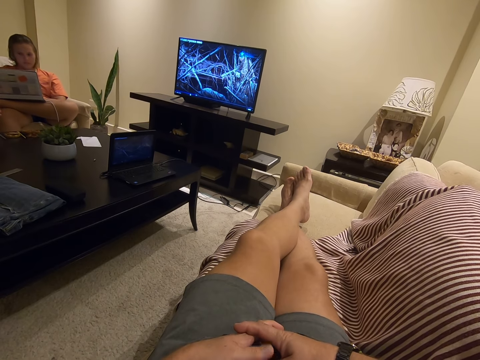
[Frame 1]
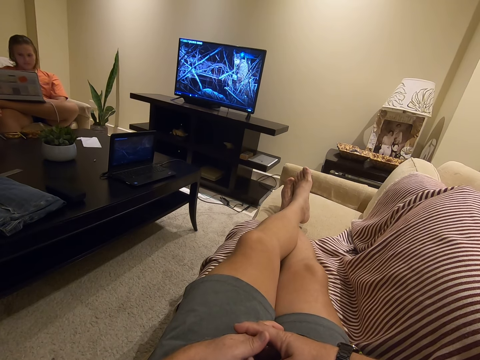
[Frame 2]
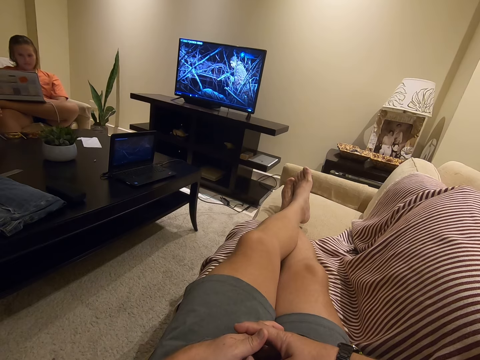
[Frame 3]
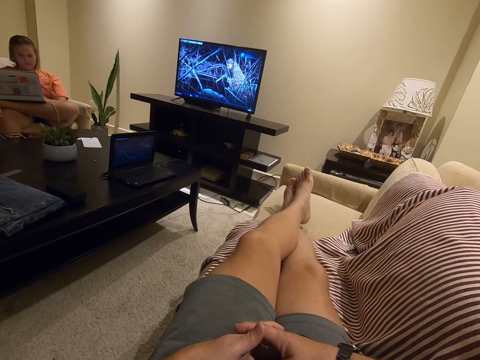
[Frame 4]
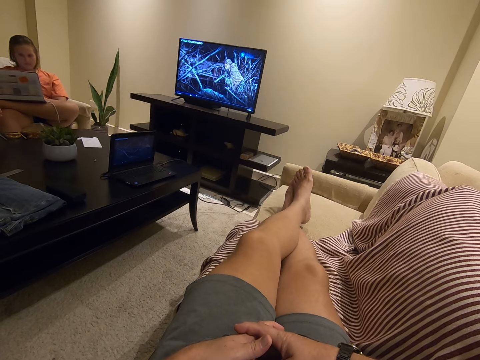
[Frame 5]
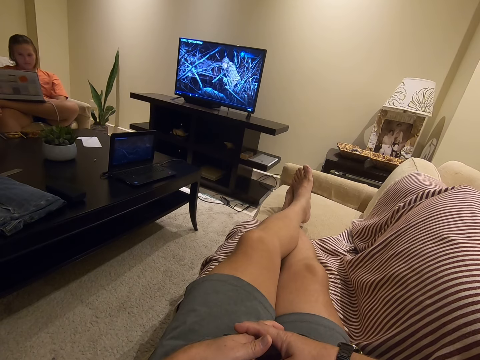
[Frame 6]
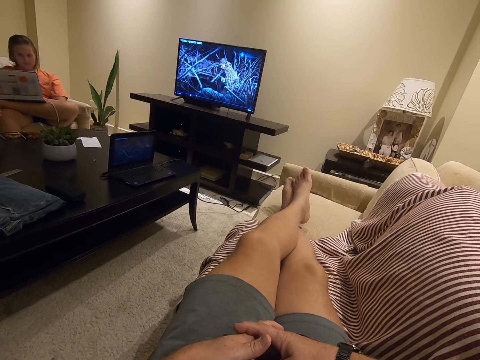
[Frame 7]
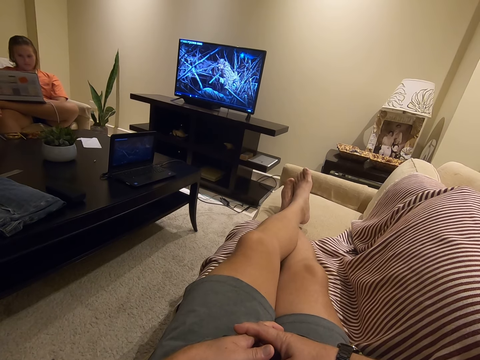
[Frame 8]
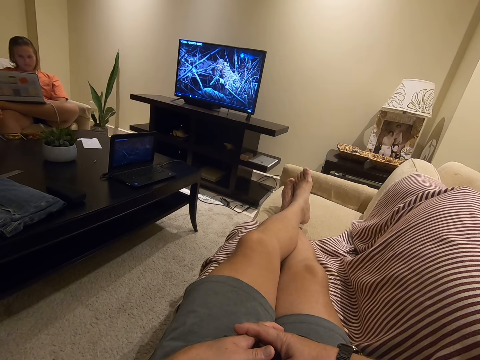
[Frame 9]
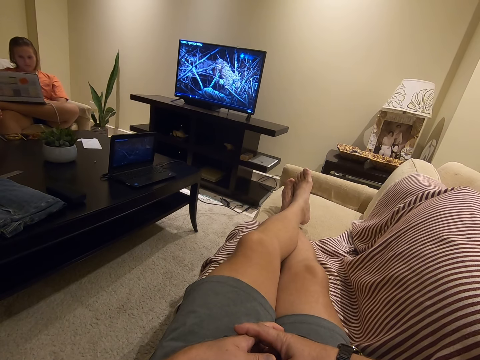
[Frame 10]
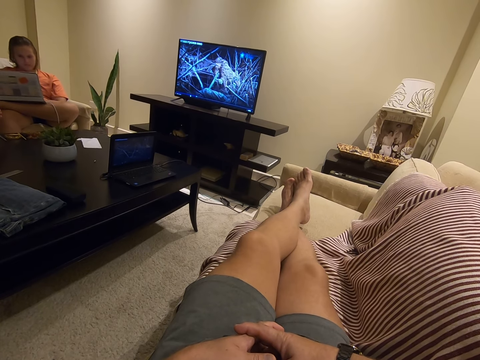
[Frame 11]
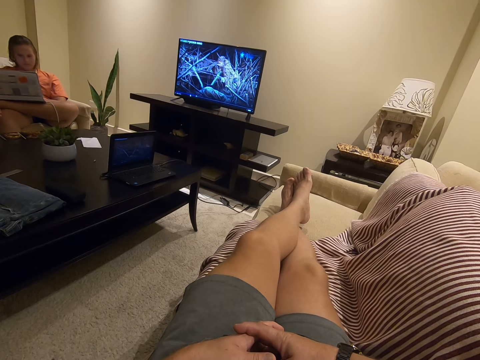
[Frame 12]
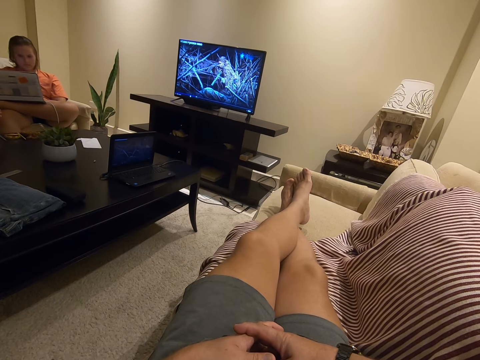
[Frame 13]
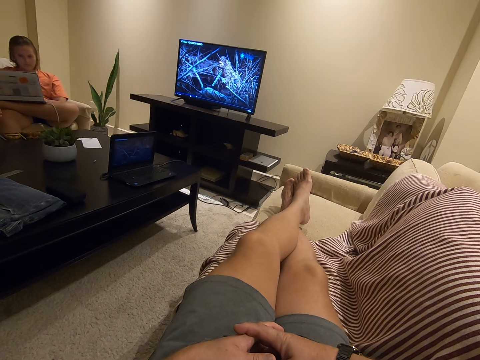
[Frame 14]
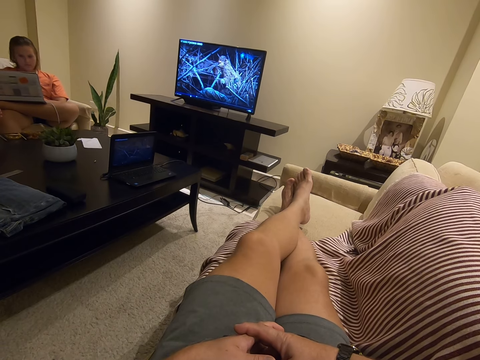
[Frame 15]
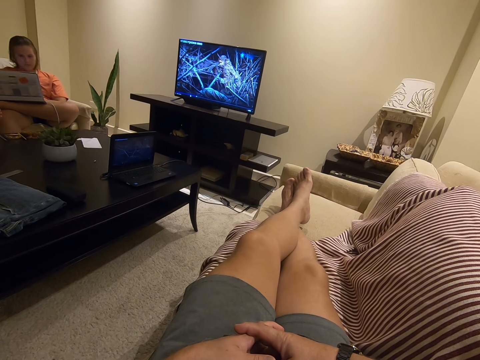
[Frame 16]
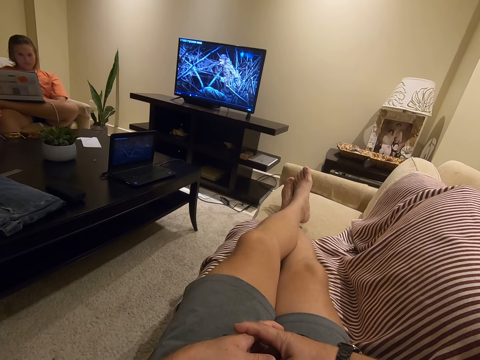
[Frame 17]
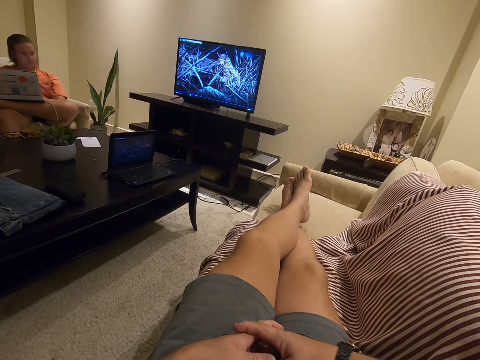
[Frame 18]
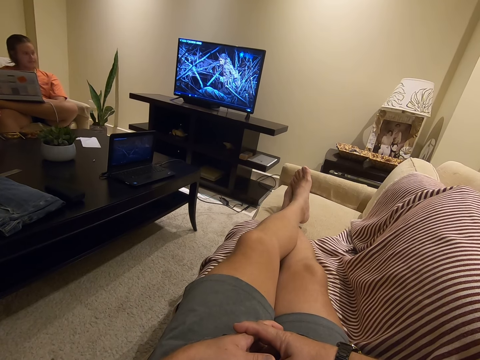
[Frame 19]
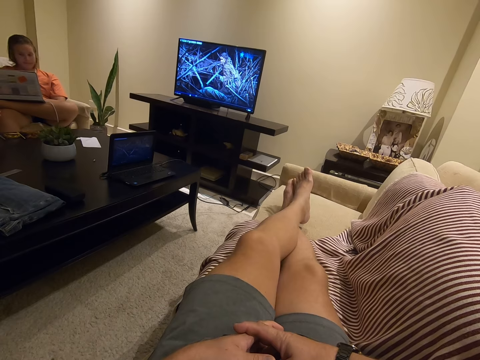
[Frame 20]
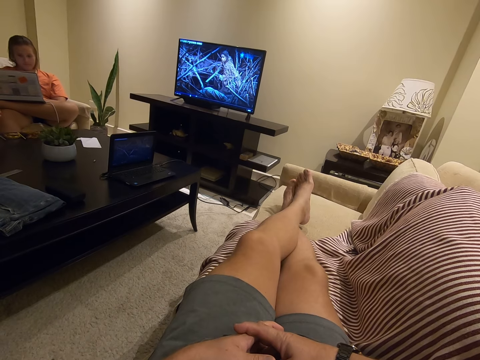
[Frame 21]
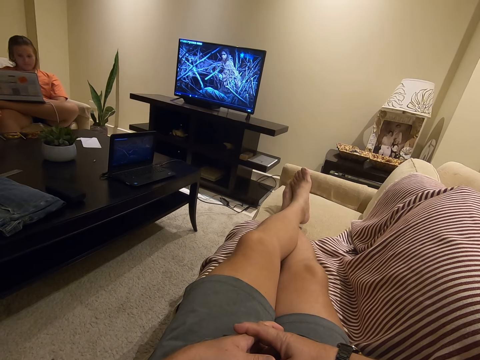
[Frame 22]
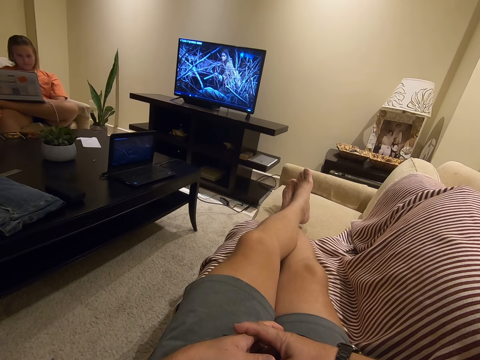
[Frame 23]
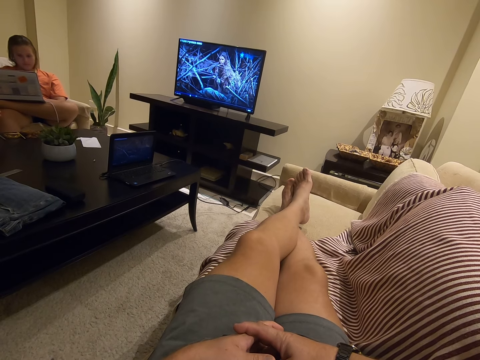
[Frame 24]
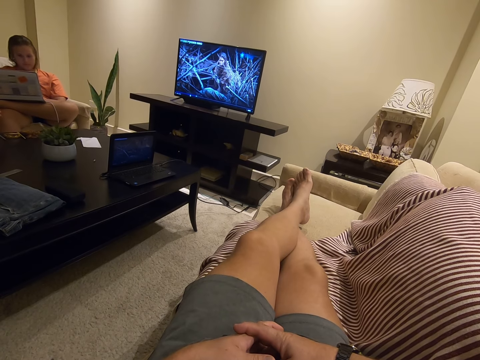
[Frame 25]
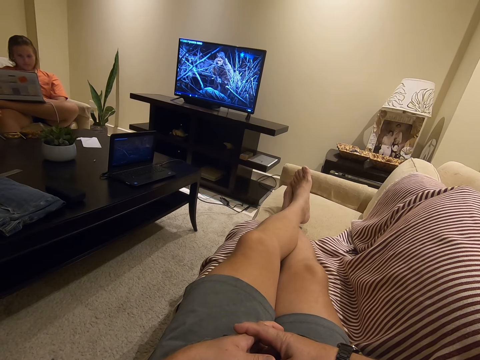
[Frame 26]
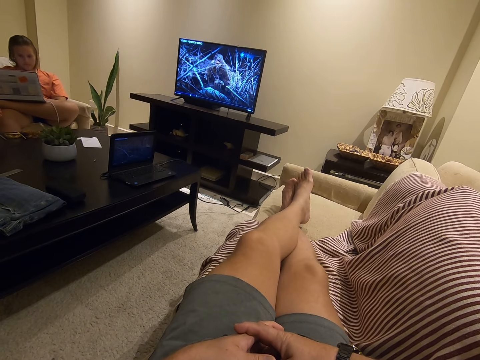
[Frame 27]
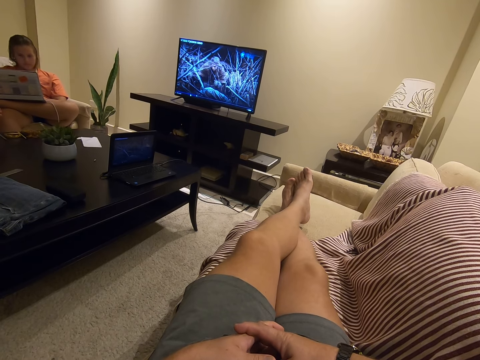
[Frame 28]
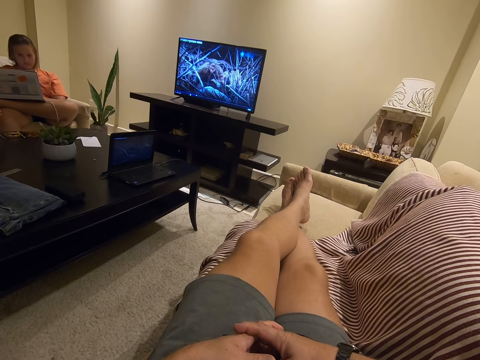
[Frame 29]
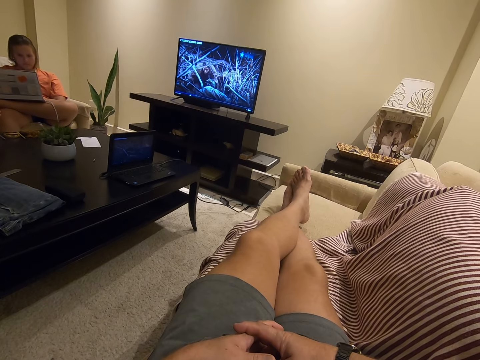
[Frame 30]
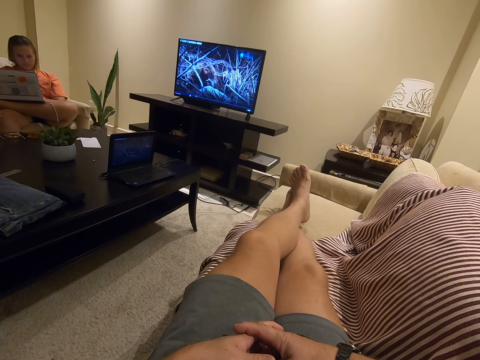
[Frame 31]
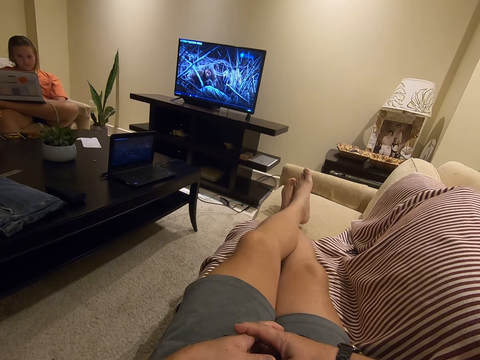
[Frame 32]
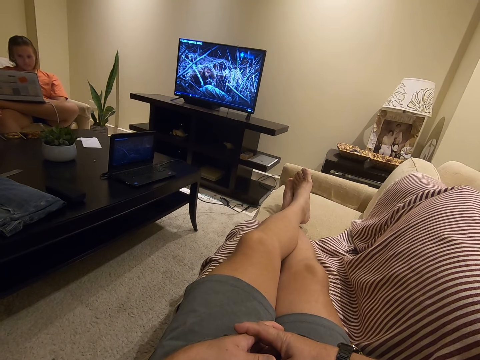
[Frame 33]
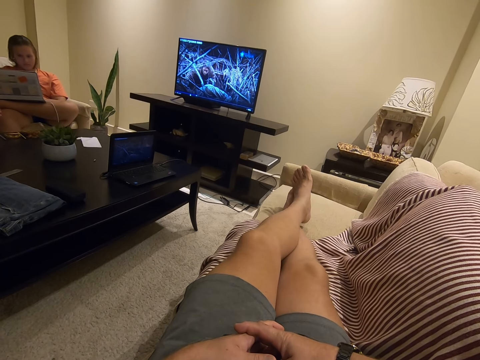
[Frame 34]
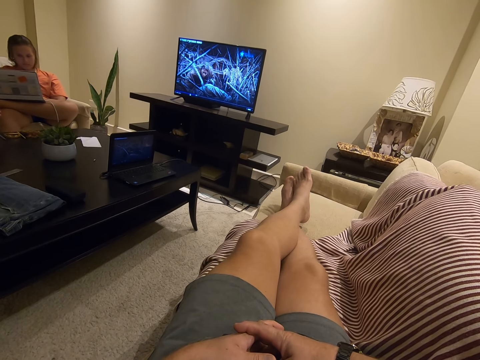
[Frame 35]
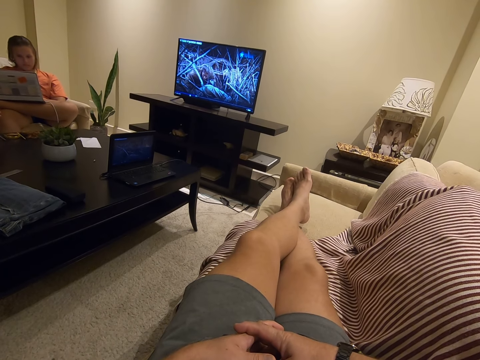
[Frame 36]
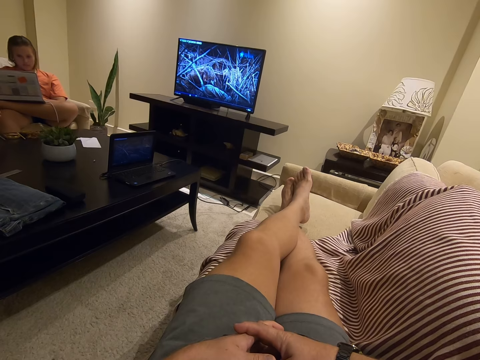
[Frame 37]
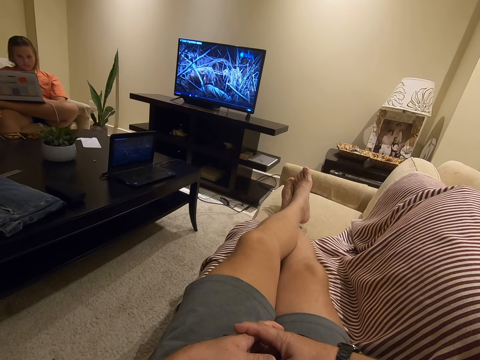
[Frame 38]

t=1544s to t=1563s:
The camera wearer rubs the legs. A lady looks at the television. The lady looks around. The lady looks at her laptop. The camera wearer rubs the legs. They rub the legs again.

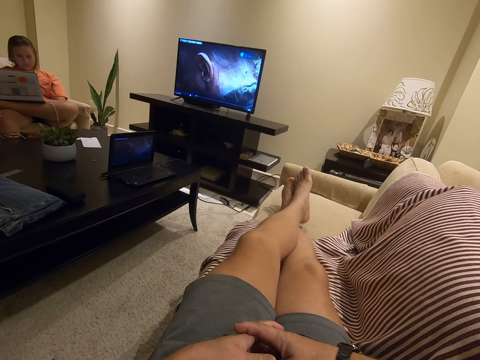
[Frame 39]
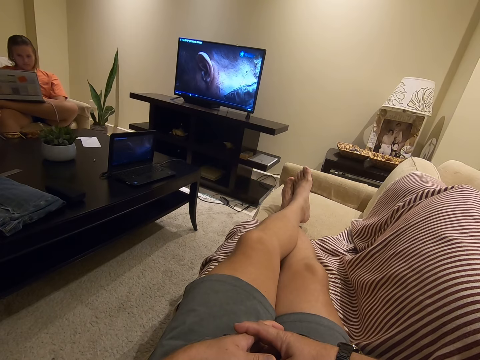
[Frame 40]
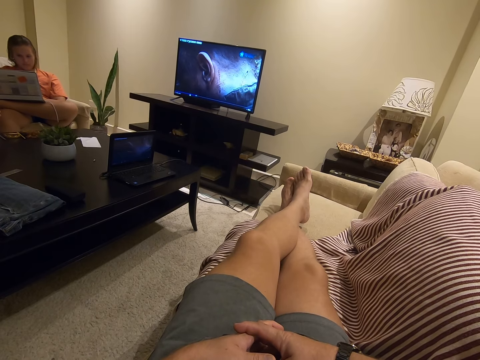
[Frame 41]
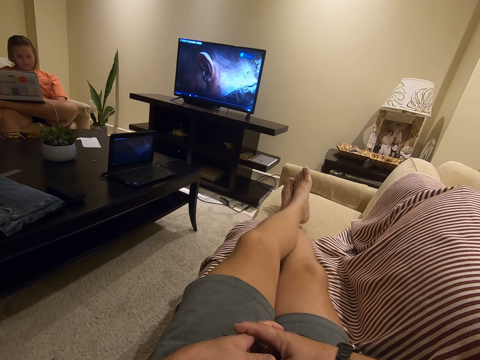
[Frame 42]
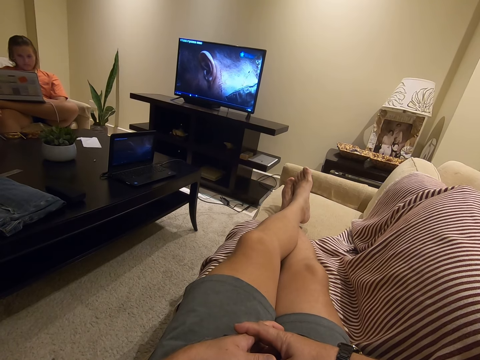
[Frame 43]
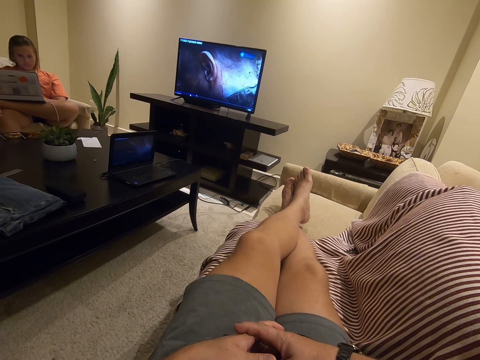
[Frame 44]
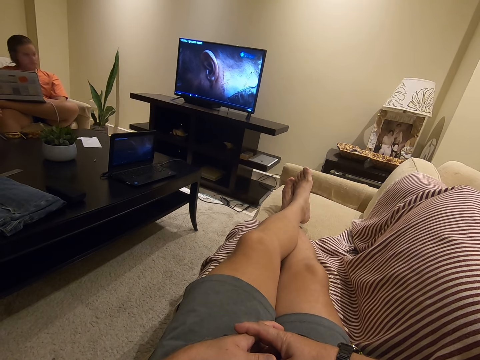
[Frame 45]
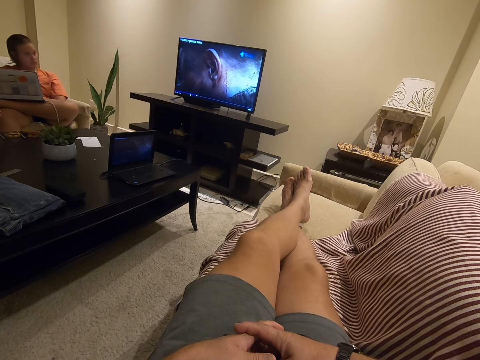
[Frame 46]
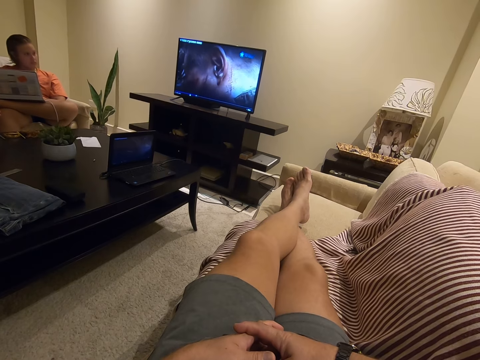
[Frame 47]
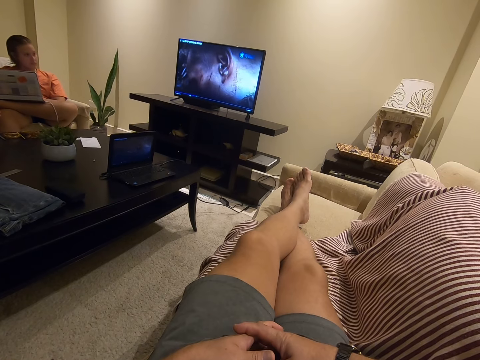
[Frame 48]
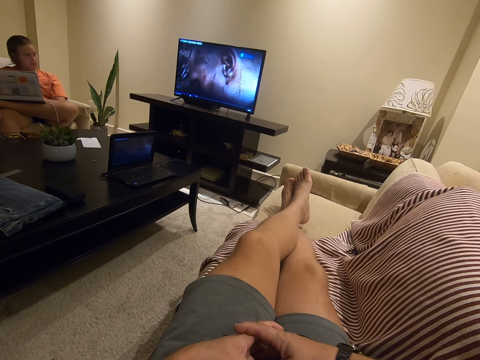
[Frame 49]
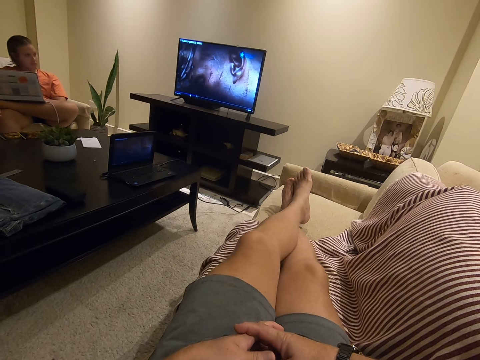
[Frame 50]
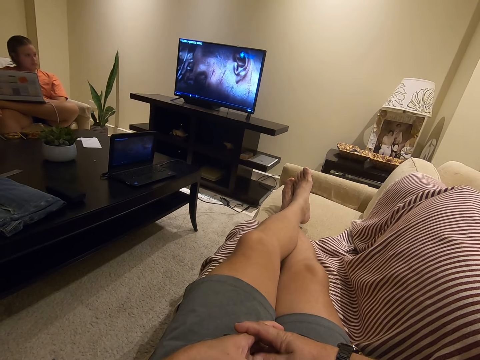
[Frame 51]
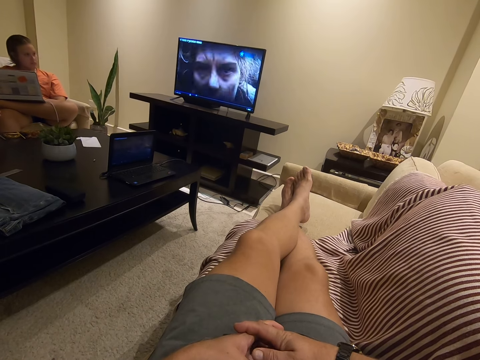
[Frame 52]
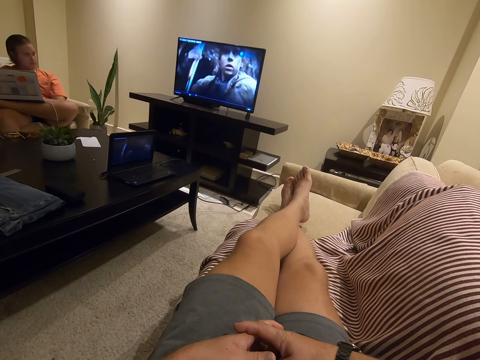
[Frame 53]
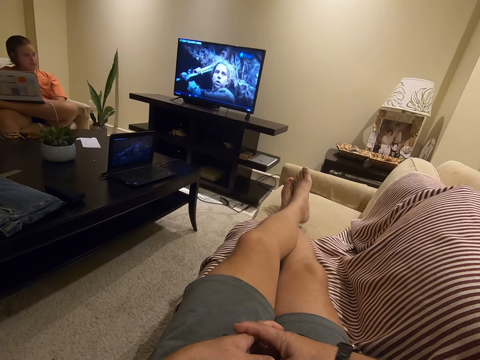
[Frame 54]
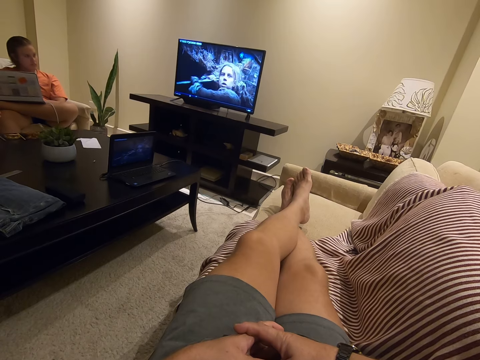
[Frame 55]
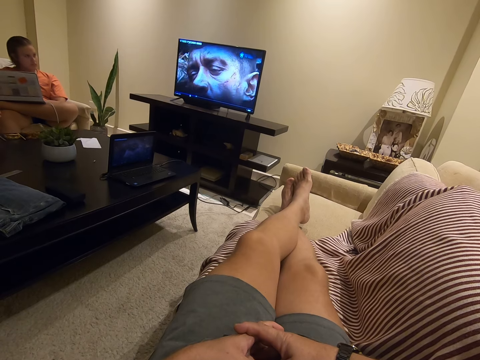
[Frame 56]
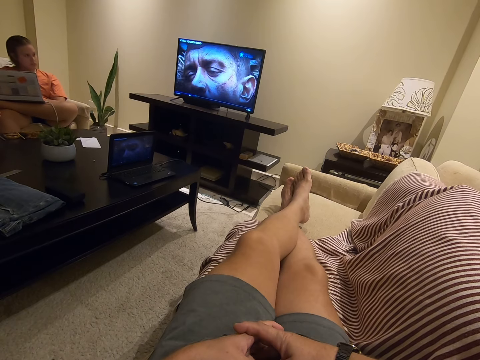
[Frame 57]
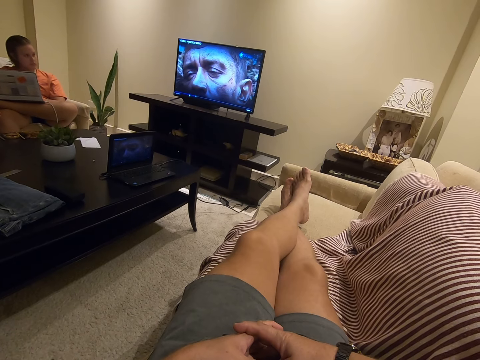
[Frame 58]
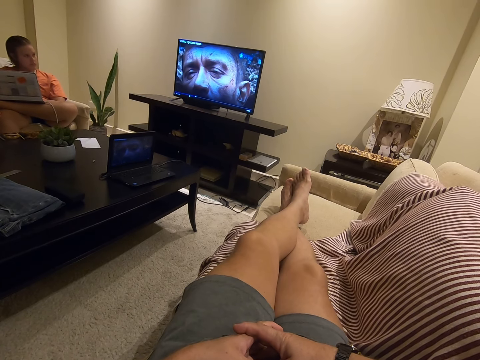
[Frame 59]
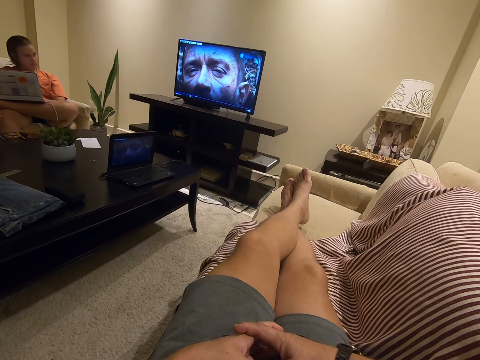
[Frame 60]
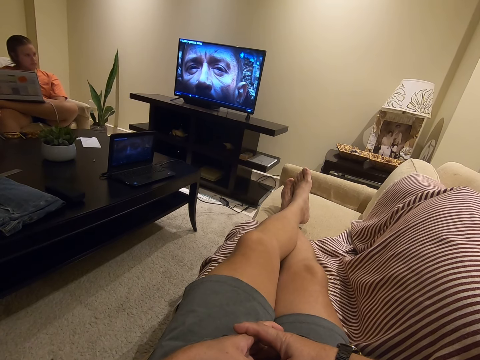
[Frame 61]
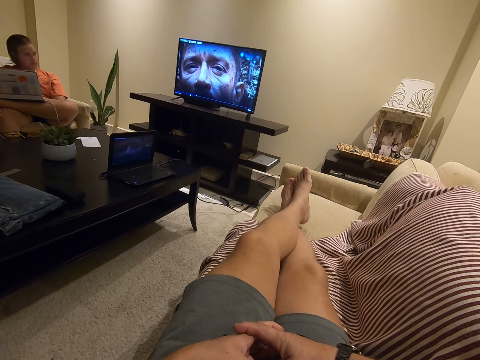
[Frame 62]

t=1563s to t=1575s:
A man looks at the television. The man looks around.
